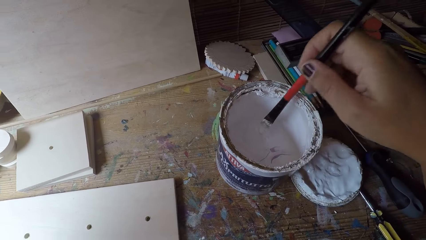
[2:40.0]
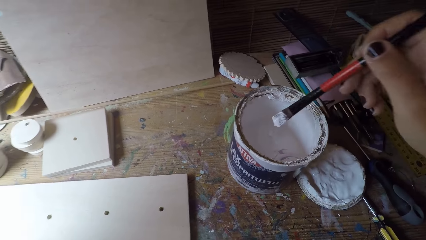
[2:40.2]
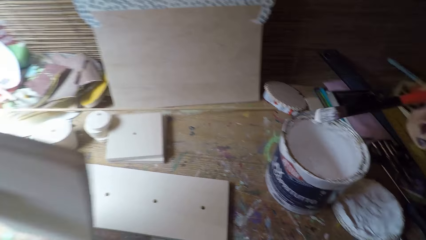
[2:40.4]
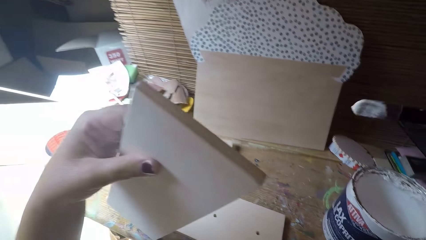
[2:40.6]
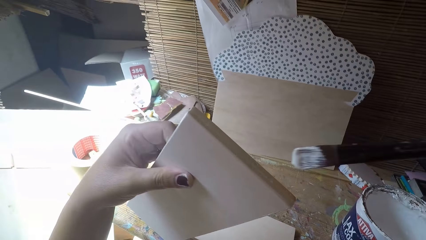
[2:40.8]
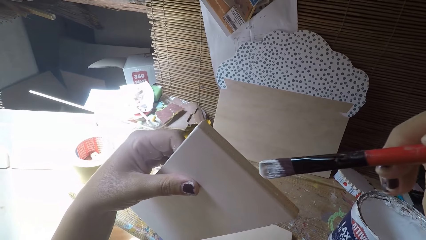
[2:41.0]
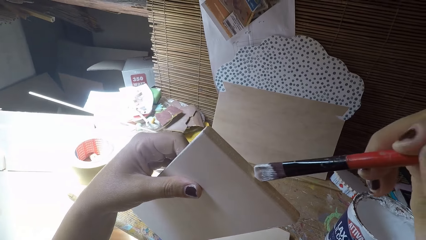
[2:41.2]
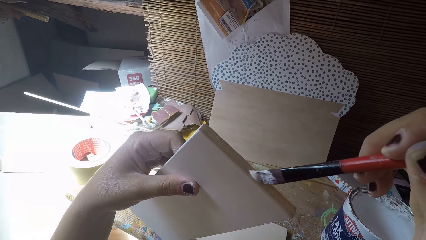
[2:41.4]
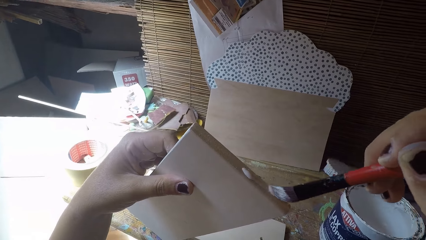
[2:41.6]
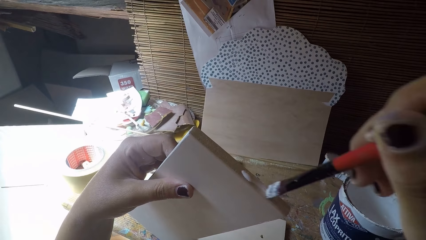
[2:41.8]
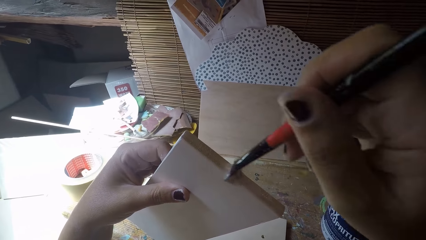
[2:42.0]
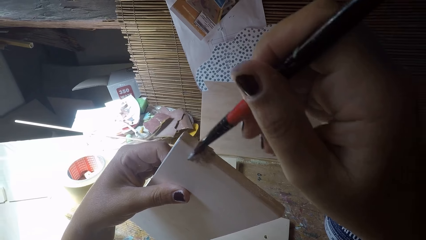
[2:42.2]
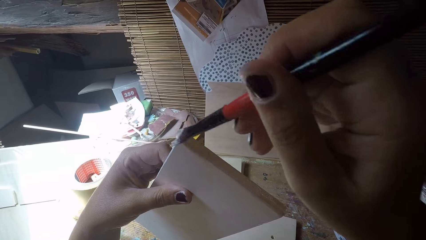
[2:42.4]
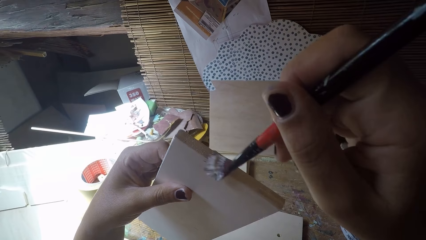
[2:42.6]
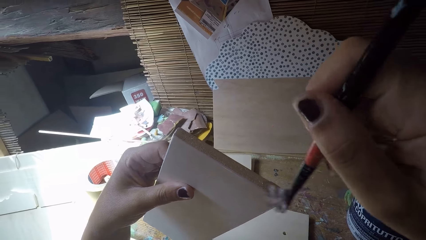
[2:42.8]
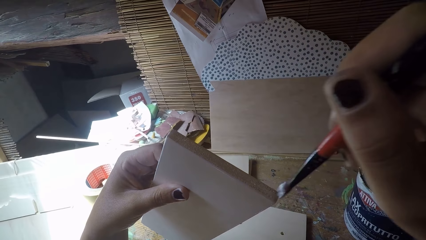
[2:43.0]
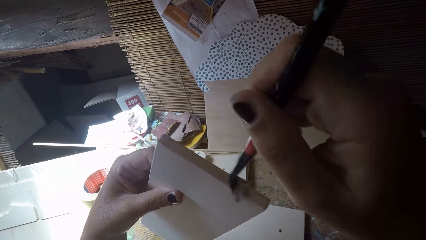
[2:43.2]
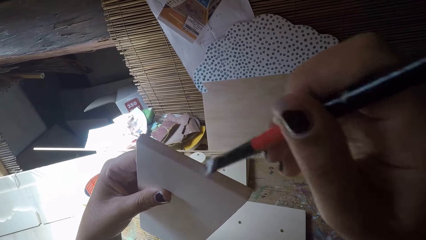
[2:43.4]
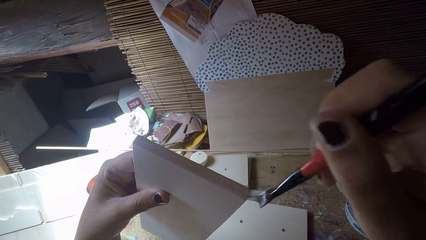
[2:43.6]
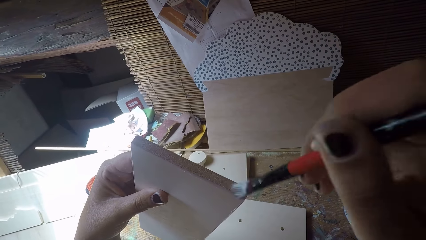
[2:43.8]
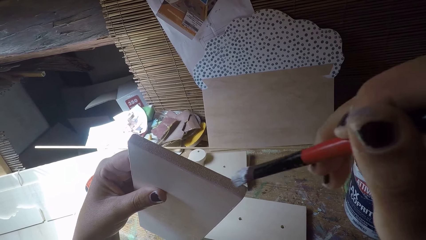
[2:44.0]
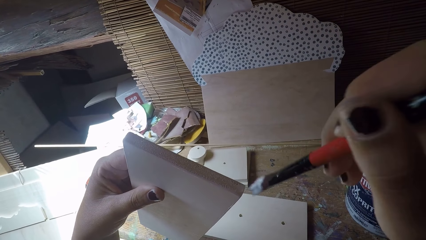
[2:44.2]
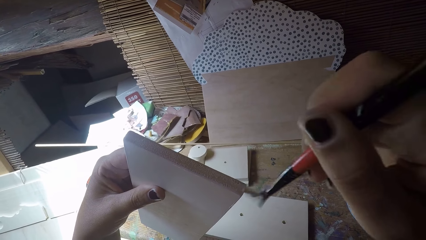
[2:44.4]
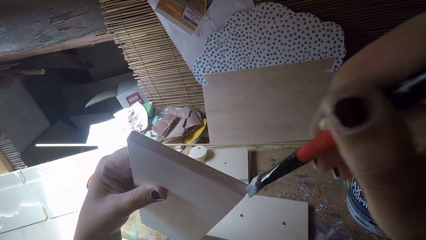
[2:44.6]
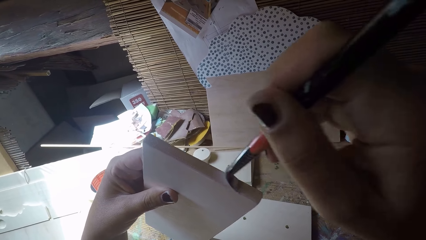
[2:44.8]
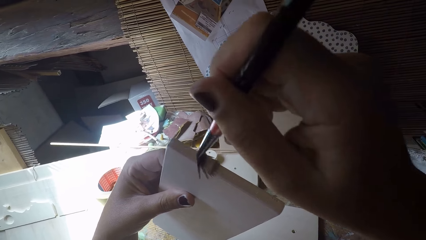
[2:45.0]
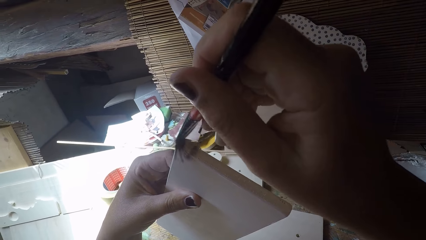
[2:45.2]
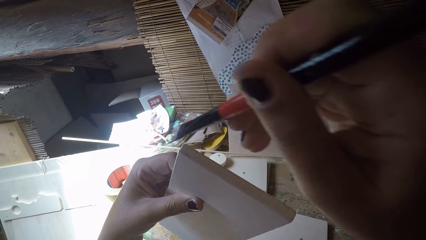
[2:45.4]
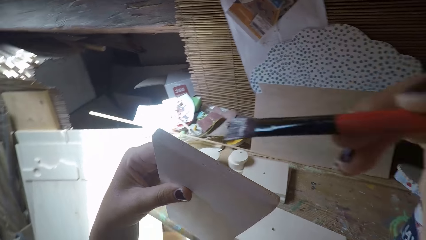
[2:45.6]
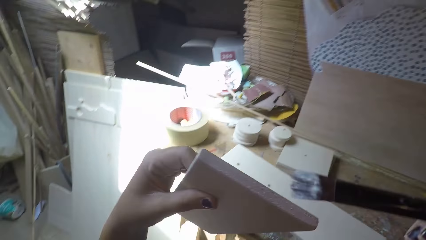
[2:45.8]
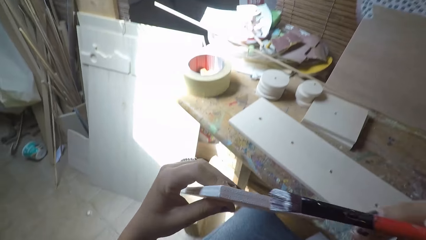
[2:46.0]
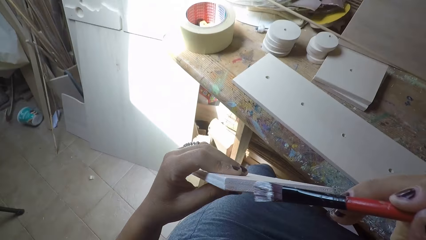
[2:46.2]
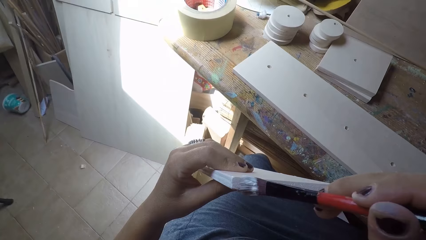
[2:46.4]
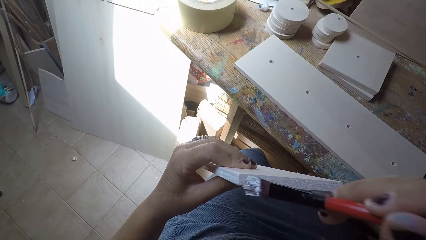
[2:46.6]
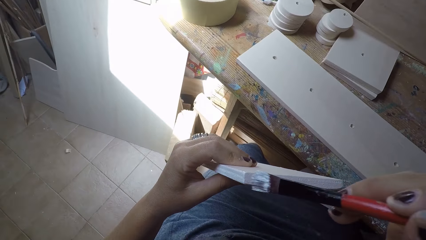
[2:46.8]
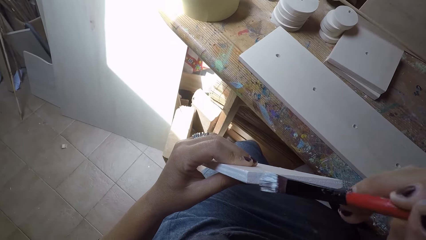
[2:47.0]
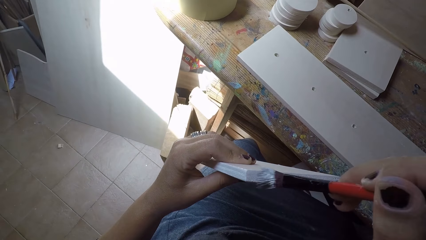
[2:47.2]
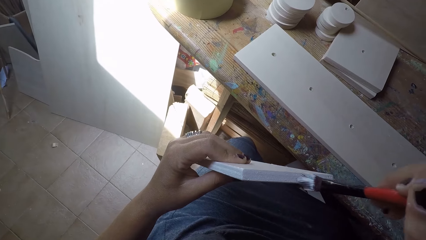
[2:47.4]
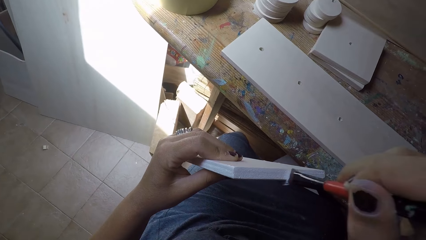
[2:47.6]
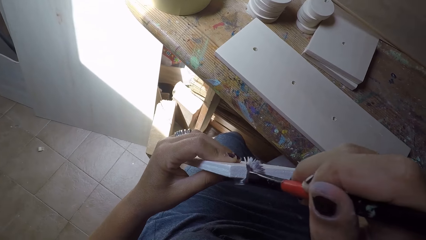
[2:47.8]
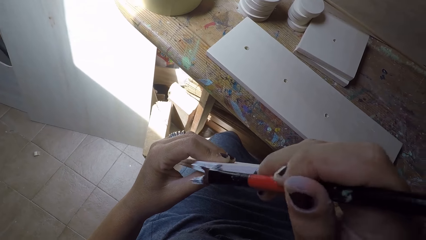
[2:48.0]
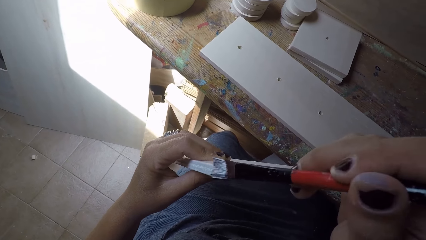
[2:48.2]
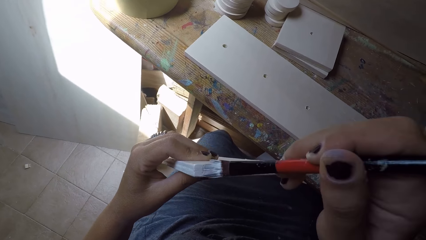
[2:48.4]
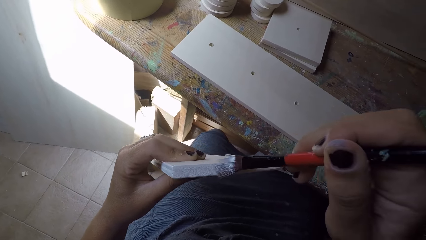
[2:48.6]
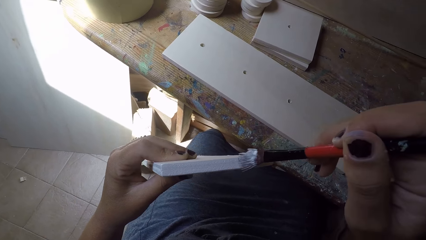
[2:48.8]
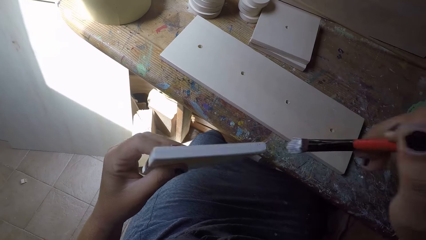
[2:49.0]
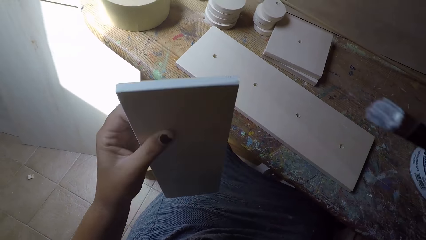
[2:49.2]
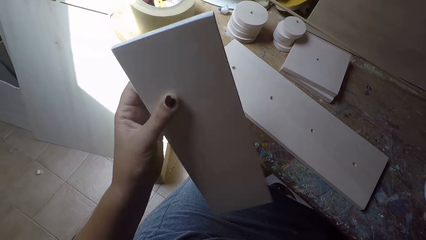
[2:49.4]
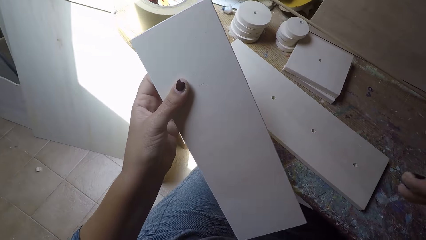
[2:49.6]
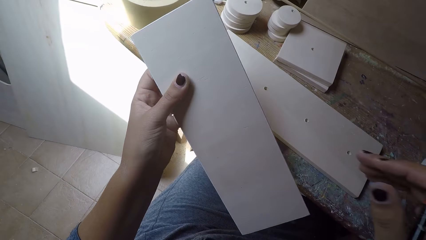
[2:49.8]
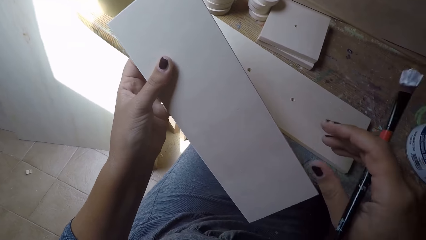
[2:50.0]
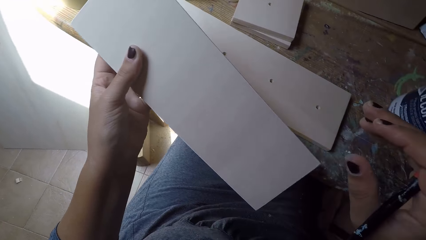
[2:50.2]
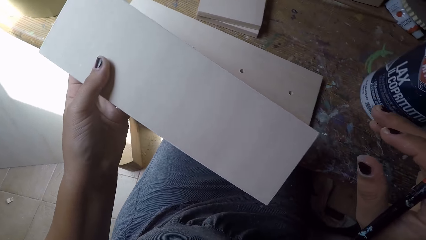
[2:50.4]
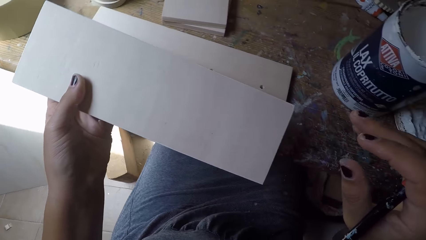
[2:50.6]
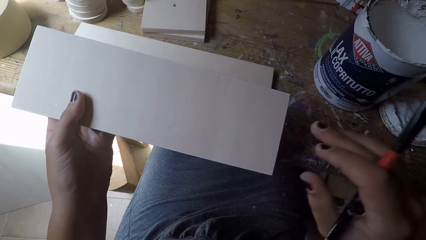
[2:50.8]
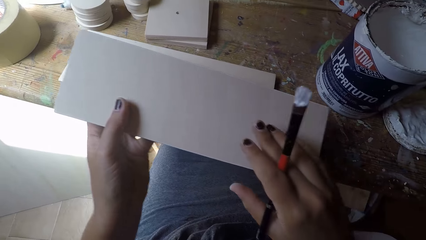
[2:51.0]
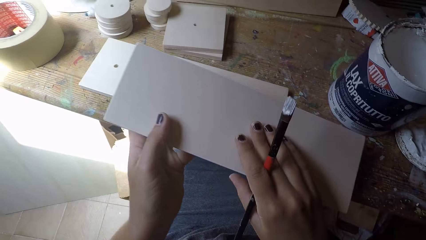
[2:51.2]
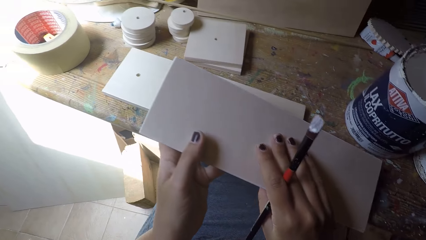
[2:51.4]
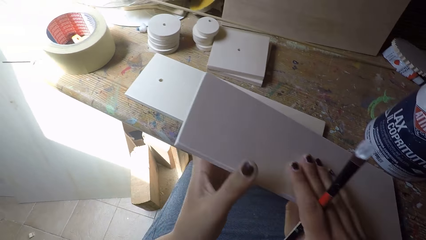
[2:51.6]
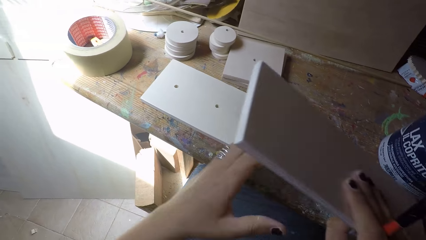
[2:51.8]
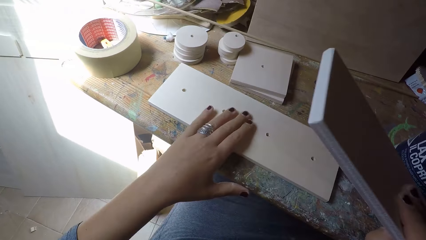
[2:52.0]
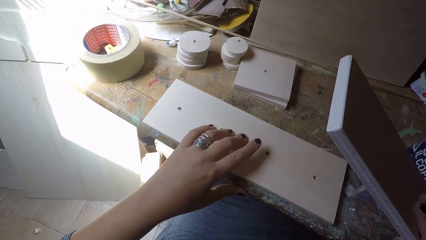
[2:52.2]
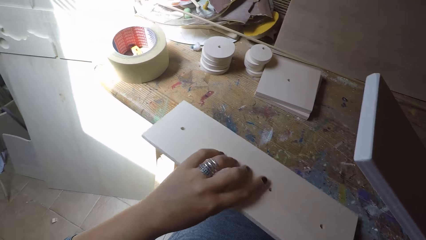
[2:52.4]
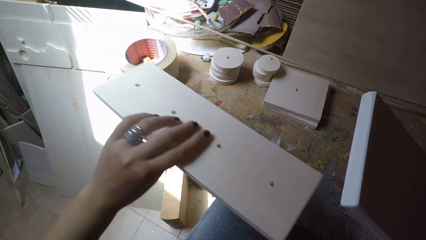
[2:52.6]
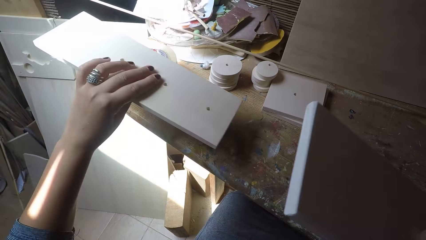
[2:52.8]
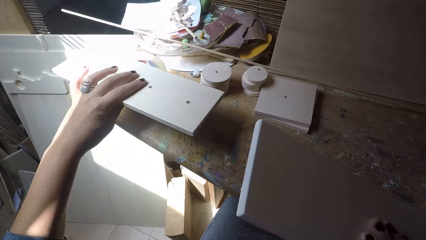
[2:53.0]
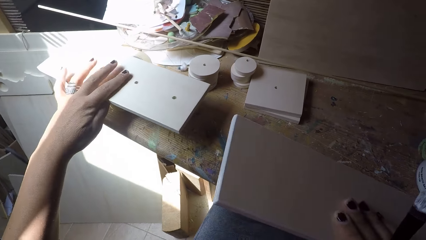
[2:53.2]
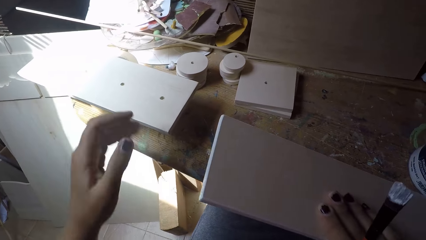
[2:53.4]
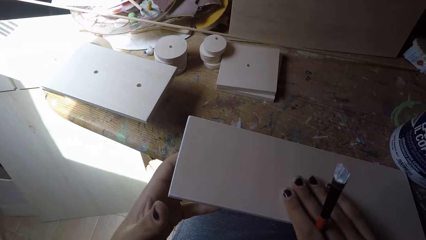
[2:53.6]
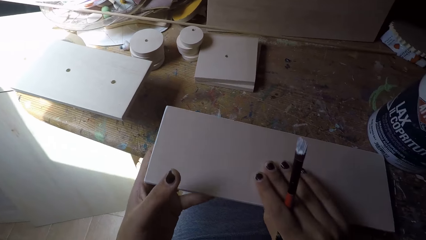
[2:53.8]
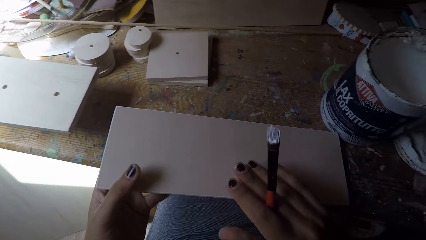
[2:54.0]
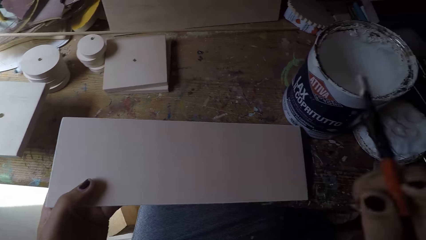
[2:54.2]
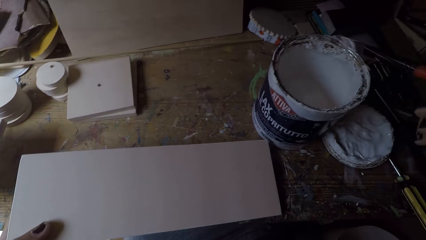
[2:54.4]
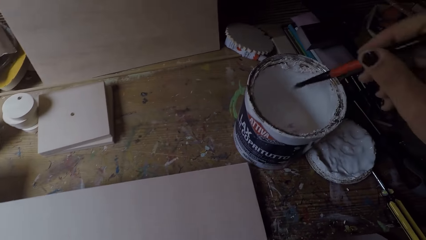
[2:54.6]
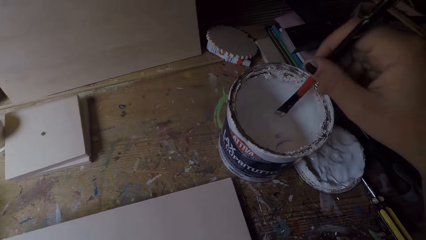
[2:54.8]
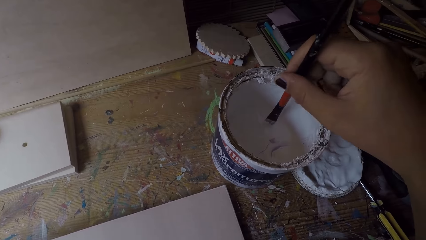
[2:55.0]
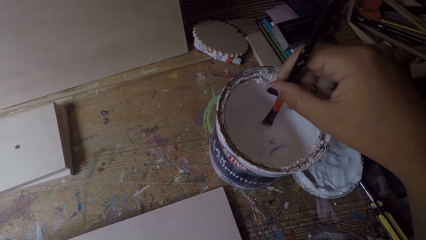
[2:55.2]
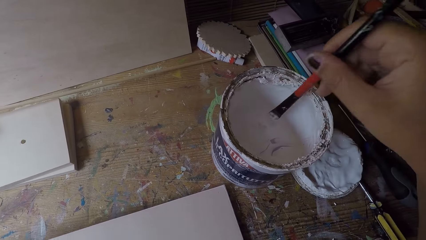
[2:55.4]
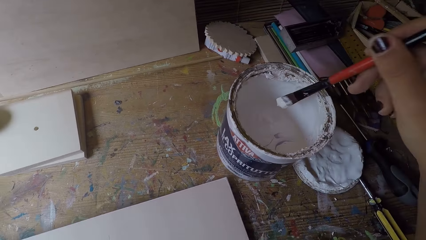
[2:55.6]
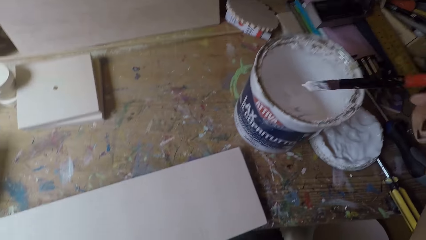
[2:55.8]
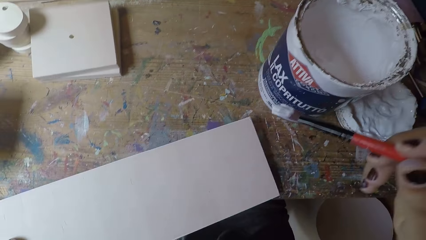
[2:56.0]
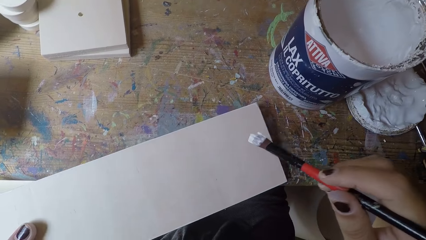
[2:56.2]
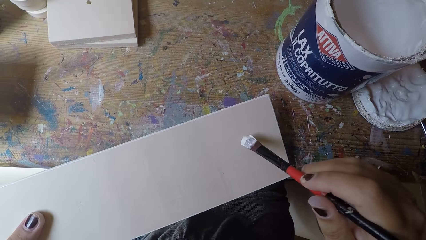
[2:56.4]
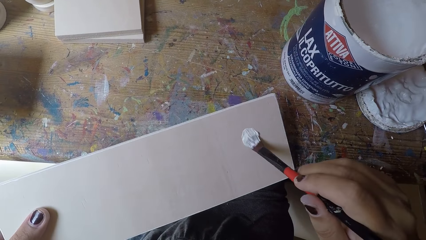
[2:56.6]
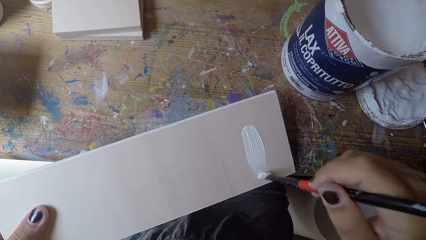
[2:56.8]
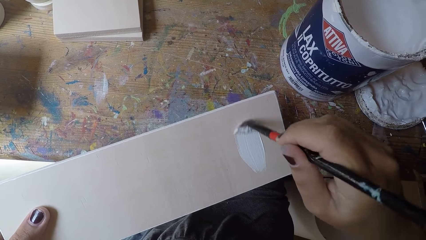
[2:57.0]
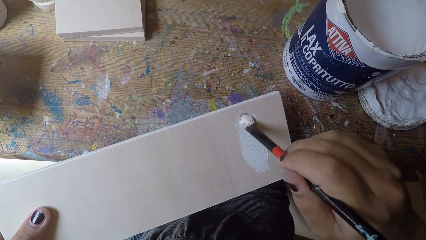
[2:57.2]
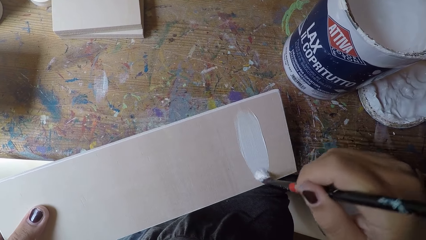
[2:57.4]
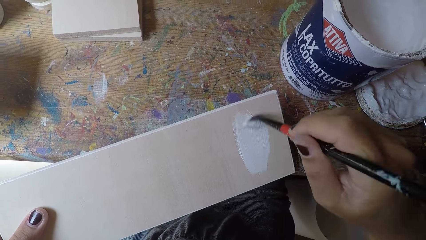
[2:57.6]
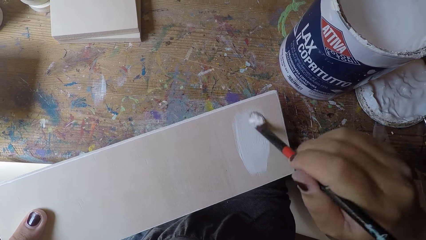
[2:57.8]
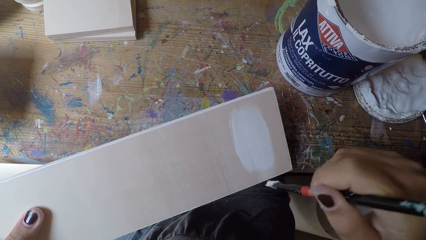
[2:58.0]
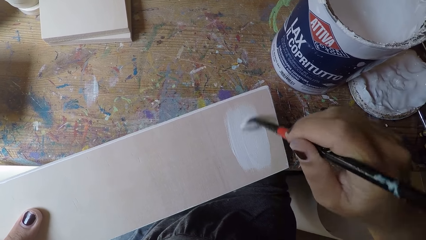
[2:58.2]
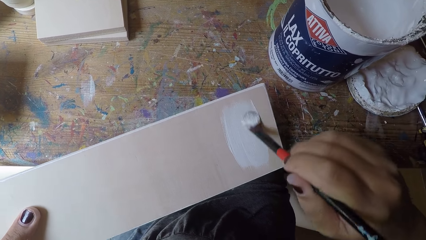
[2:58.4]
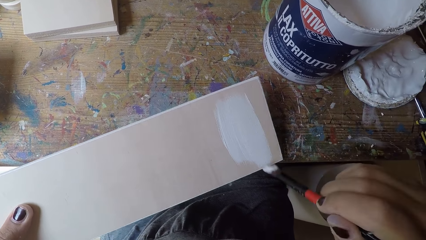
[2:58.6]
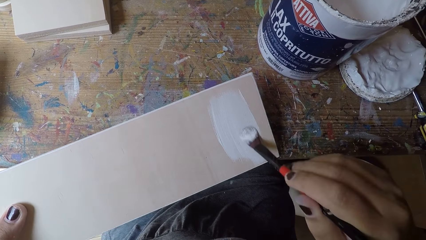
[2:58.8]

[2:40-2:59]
The camera wearer scoops out paint from the container with the paintbrush. She paints the other wood with the paintbrush. She moves the wooden board to the thigh. She moves the wooden board to the table. She passes the other wood to her right hand. She moves the wooden board on the tin of paint. She picks up the wood from the table with her left hand and drops the wood on the table. She passes the other wood to her left hand. She scoops out paint from the container with the paintbrush. She paints the other wood with the paintbrush.
